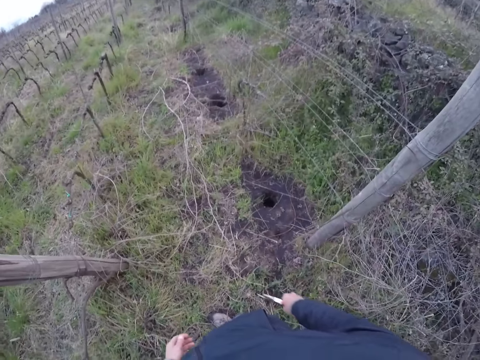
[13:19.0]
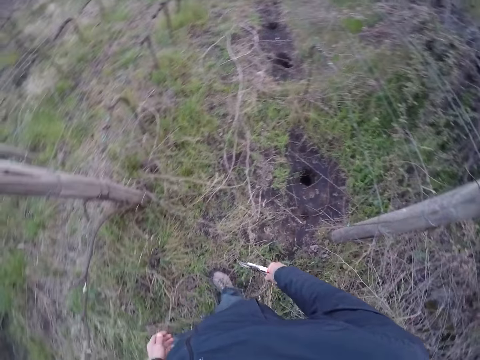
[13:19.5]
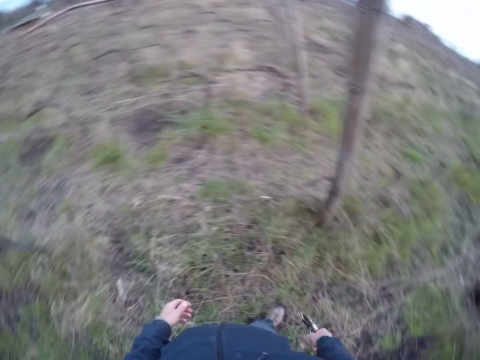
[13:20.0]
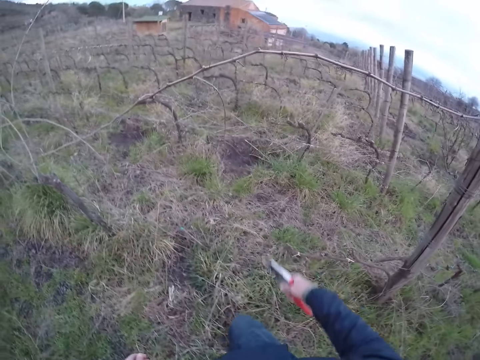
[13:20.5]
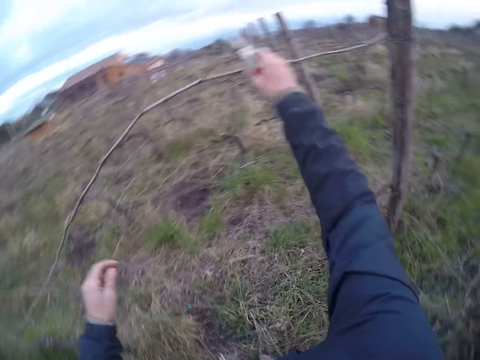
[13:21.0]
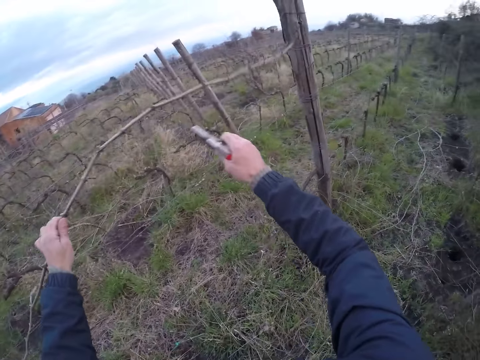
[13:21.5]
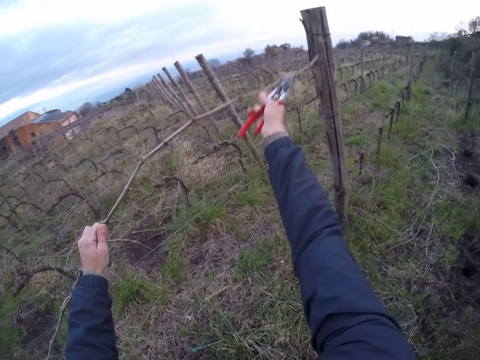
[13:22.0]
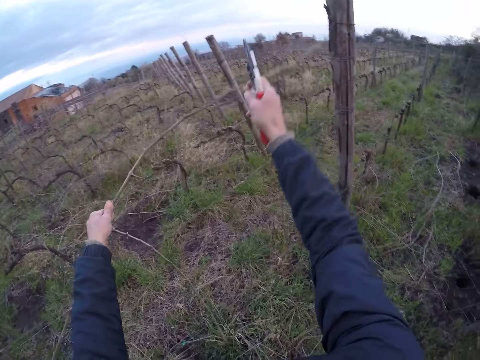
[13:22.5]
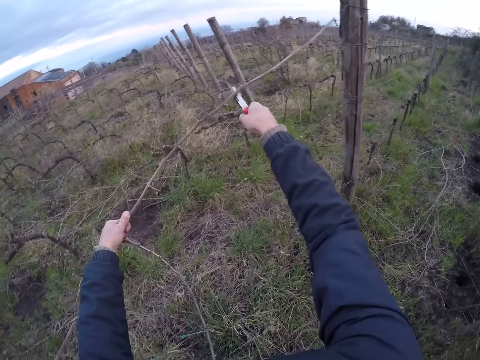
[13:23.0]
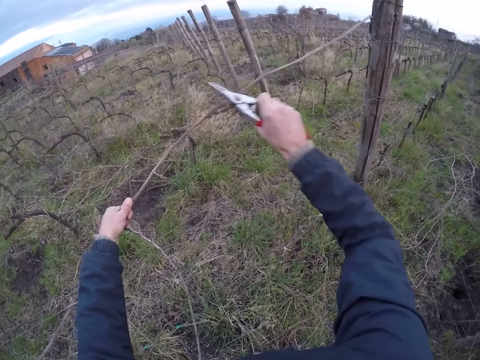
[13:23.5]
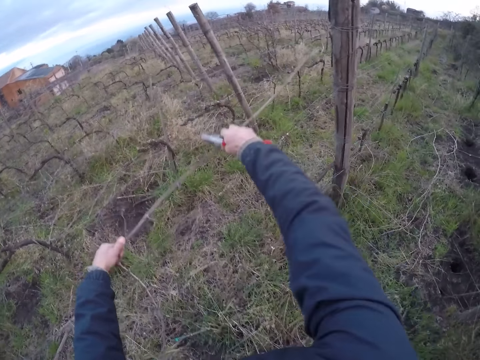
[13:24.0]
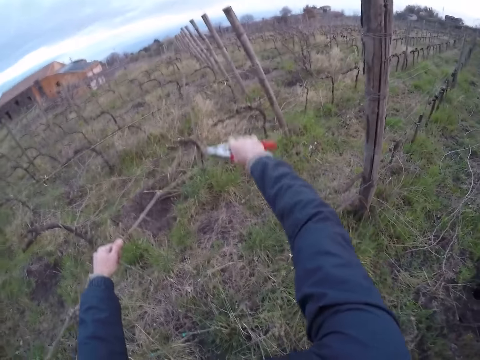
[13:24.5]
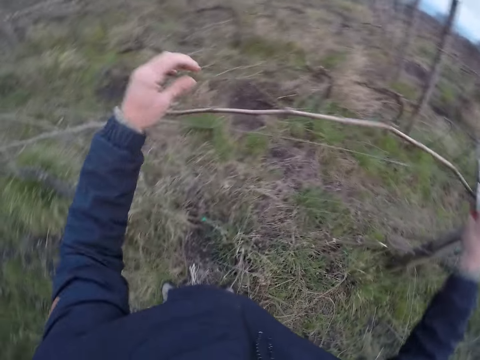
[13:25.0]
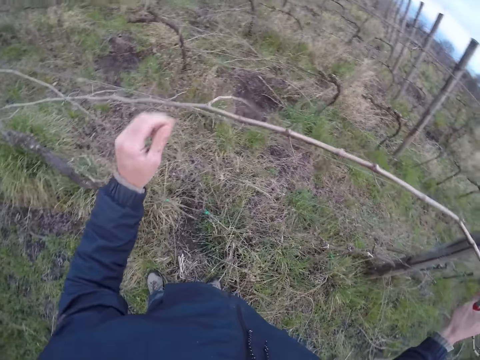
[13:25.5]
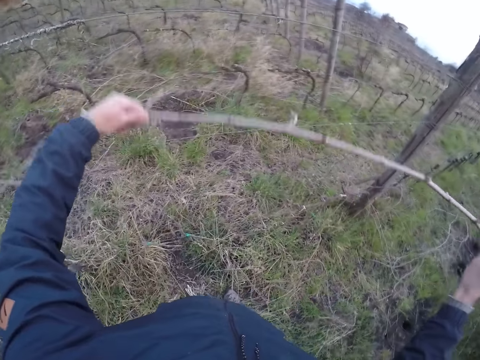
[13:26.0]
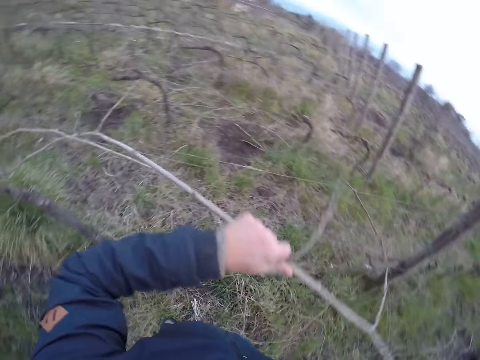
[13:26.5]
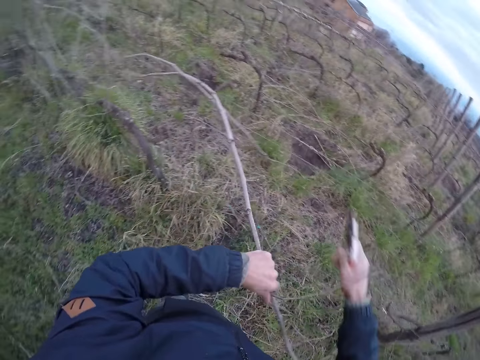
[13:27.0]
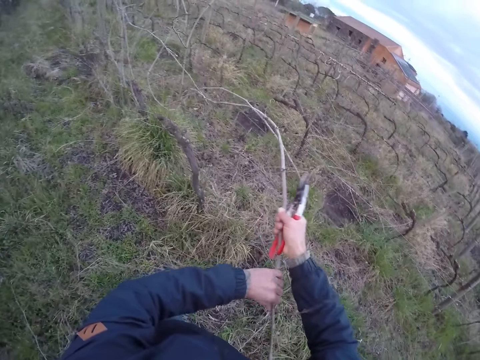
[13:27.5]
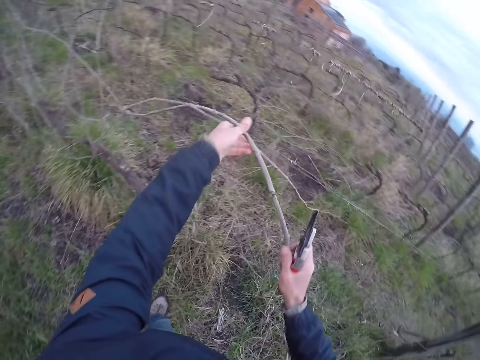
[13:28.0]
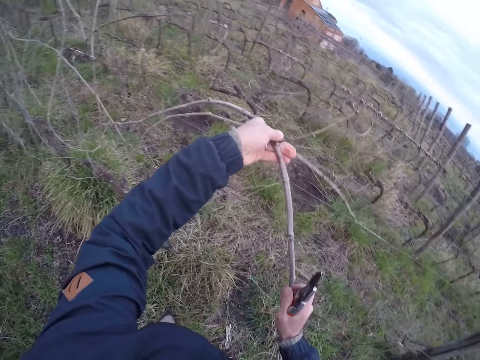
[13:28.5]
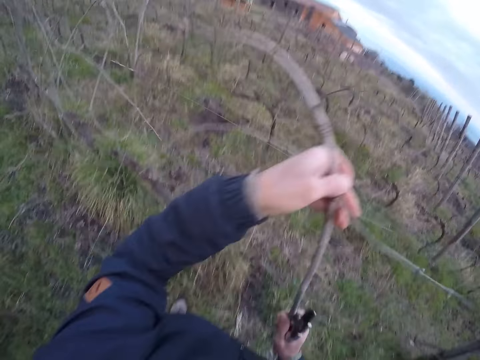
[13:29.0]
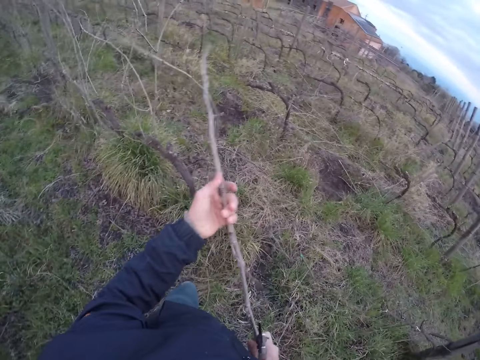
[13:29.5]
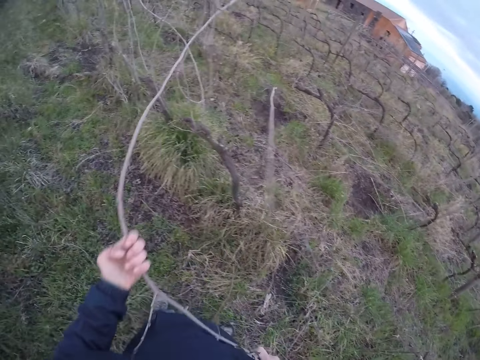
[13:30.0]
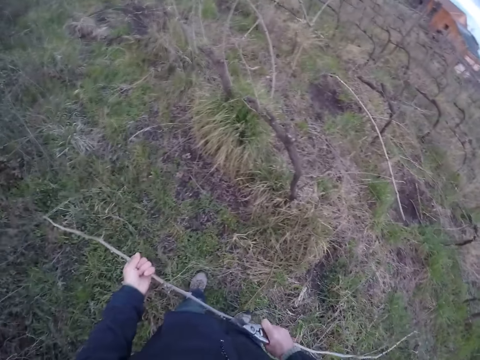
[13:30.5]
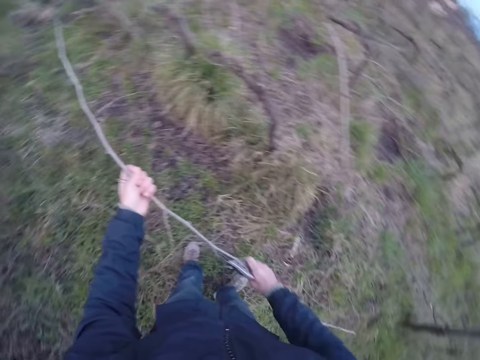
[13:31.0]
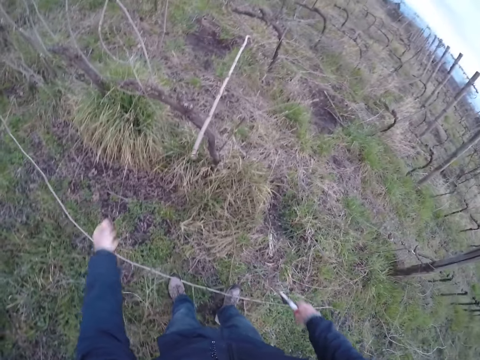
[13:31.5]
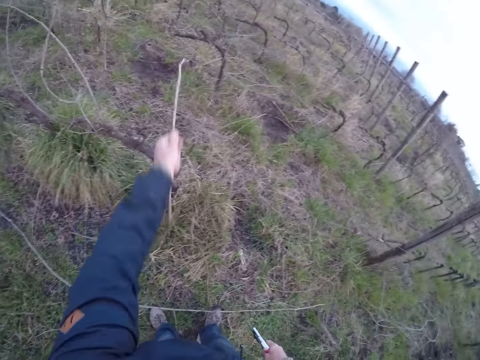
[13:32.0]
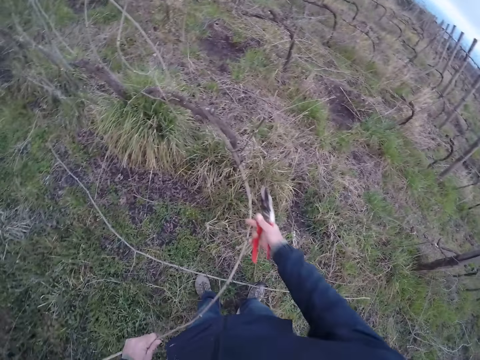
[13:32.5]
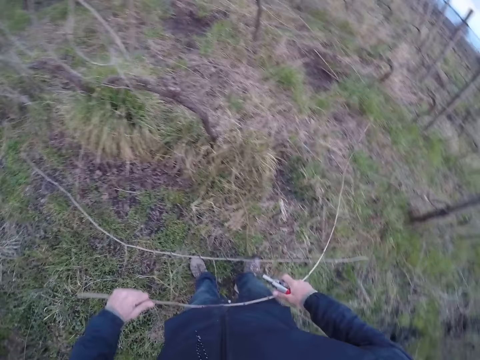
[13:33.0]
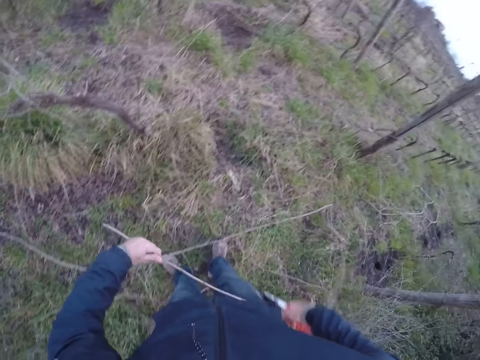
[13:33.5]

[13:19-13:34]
The camera wearer looks around the area. He pulls a twig with both hands. He cuts wood from the fence. He drops the twig on the ground with both hands. He pulls a twig with his left hand.

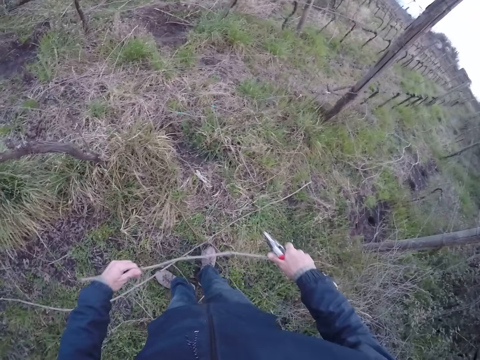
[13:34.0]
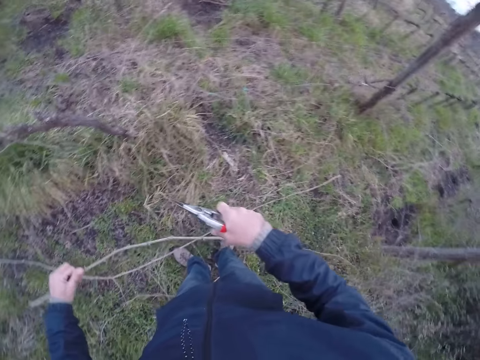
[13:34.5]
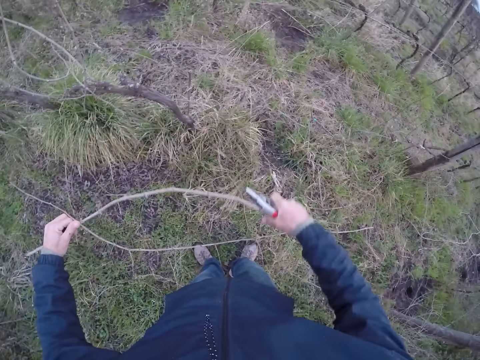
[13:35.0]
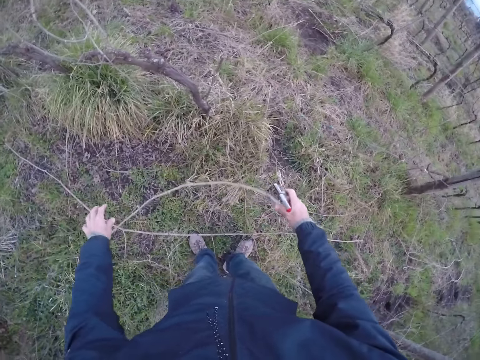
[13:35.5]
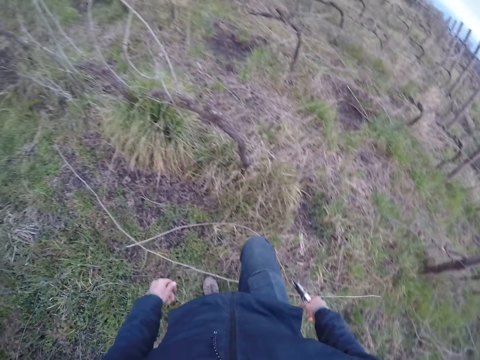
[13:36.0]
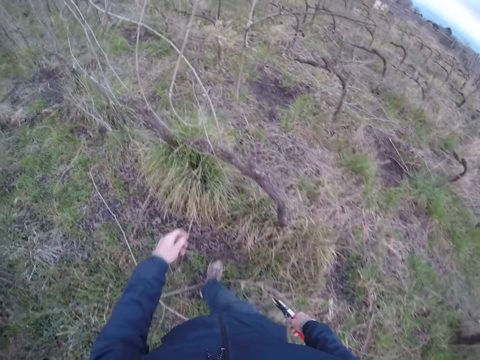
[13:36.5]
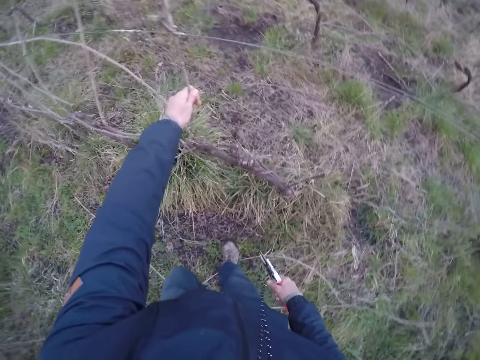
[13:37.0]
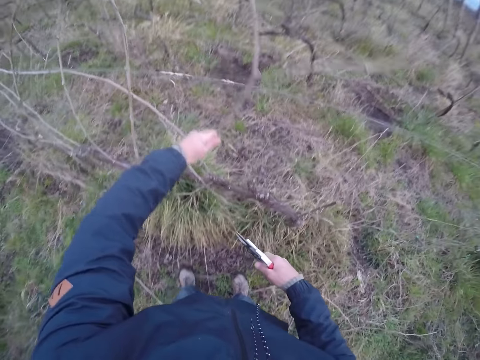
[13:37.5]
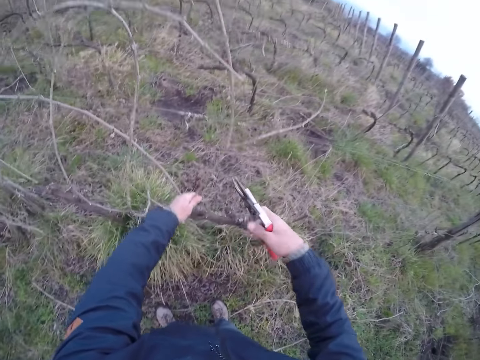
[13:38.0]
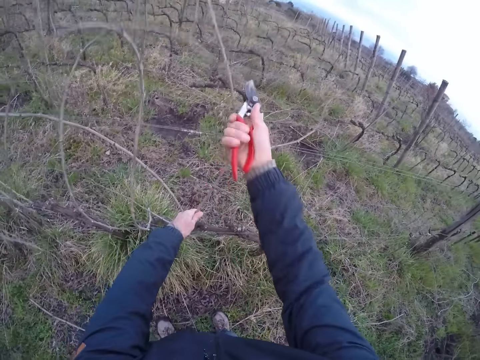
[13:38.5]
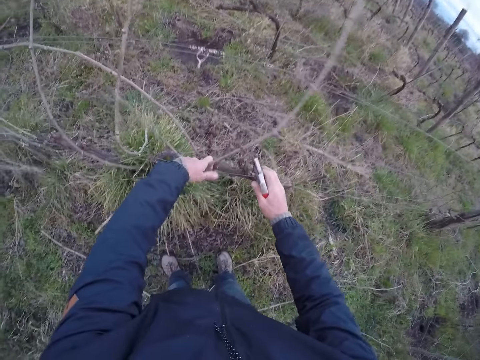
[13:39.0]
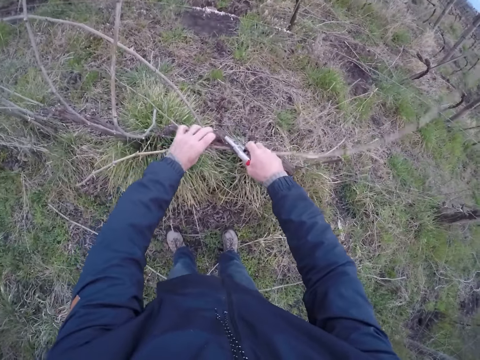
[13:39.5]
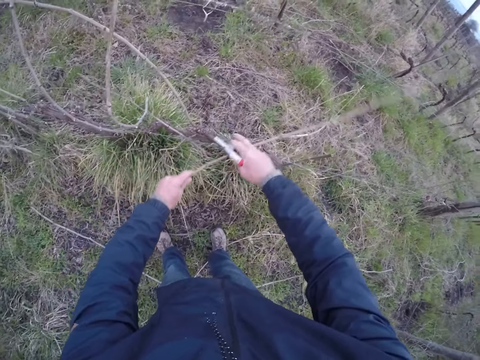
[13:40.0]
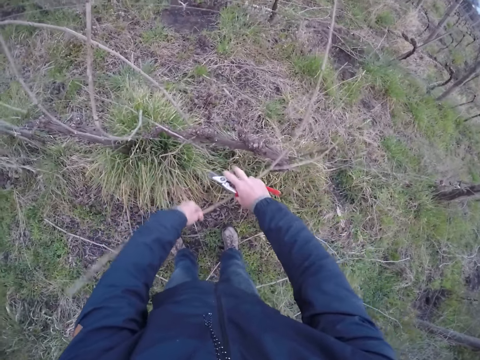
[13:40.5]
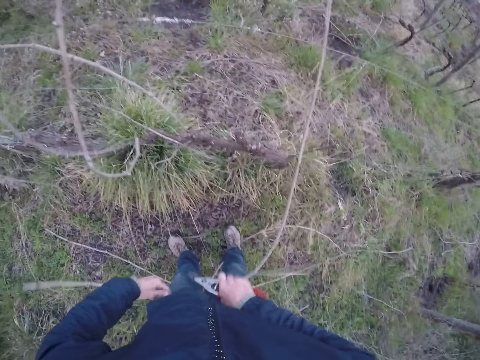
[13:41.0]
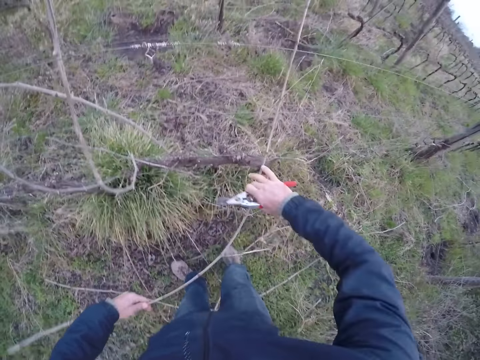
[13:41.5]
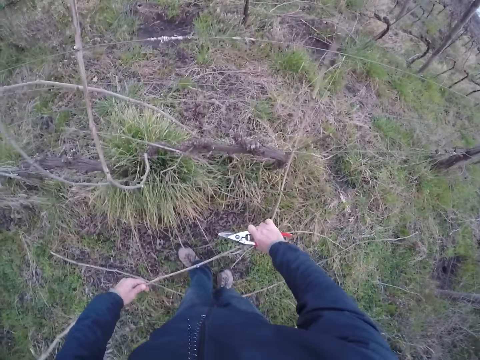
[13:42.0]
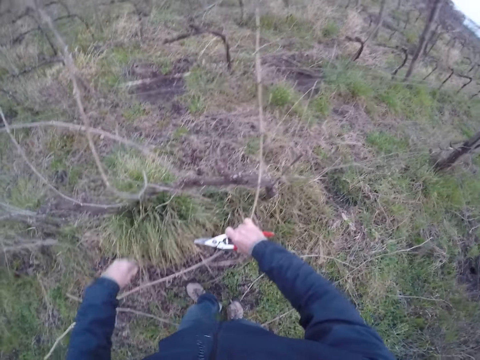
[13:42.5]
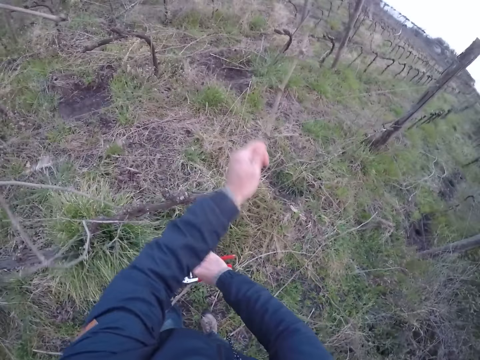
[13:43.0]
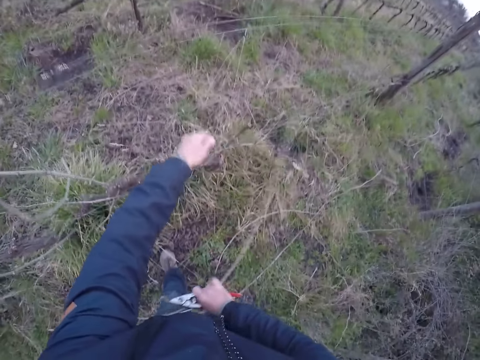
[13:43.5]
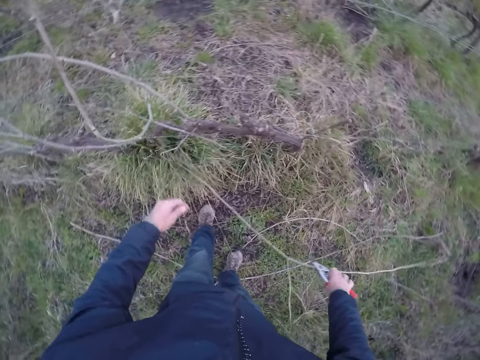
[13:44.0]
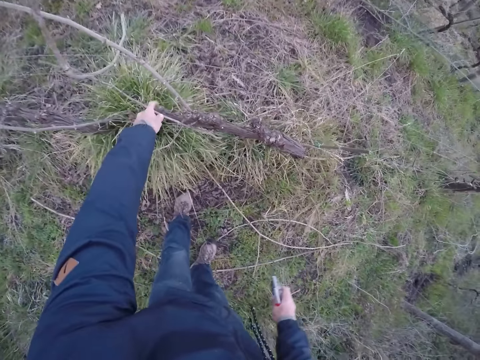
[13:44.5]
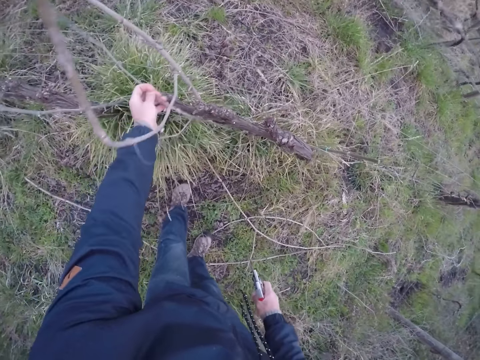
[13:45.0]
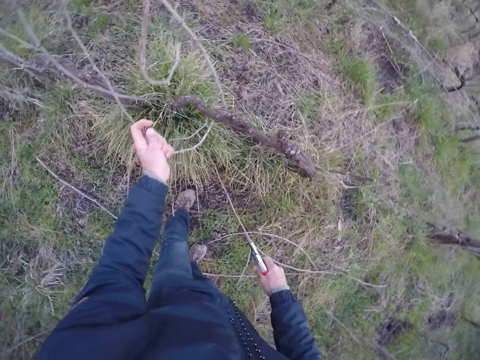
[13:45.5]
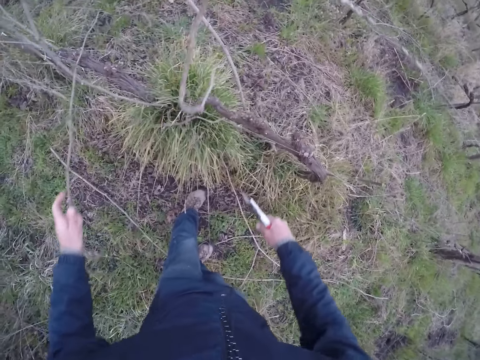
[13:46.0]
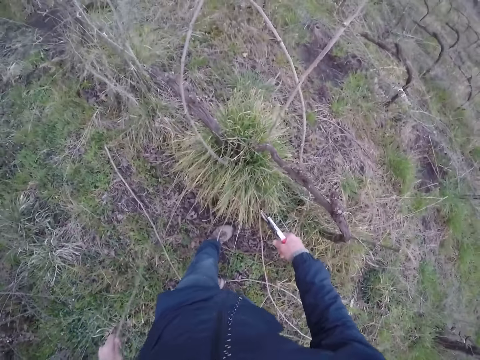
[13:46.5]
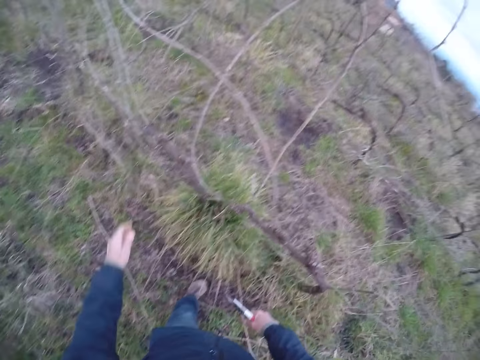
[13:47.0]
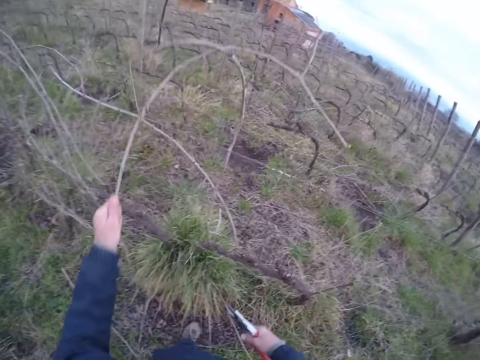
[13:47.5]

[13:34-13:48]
The camera wearer pulls a twig with both hands. He steps on the twig with his right leg. He pulls a twig with his left hand. He cuts the twig in his left hand with the pruning shear on his right hand. He pulls the twig with both hands. He drops the twig on the ground with his right hand. He pulls a twig with his left hand. He picks branches. He drops the twig on the ground with his left hand.
